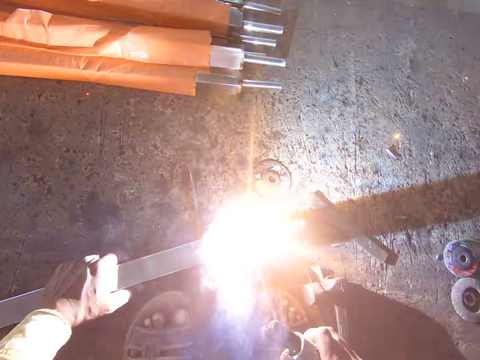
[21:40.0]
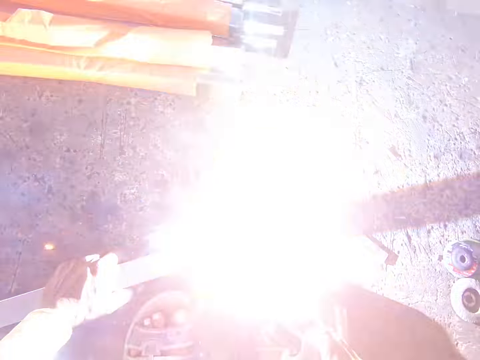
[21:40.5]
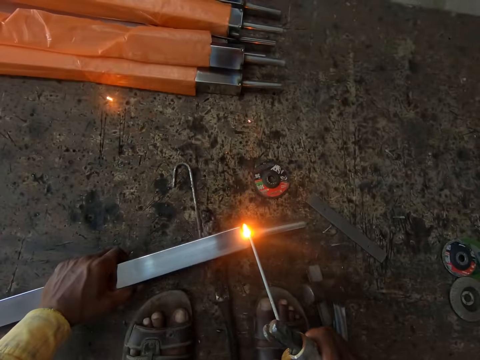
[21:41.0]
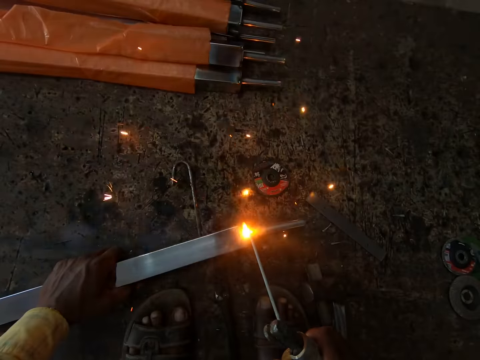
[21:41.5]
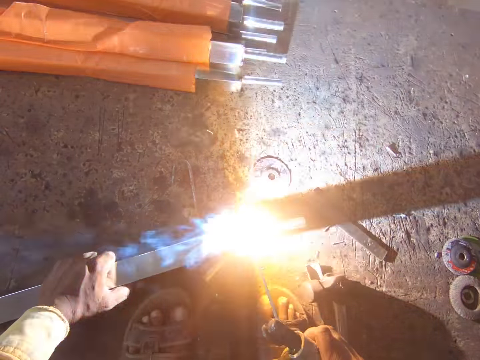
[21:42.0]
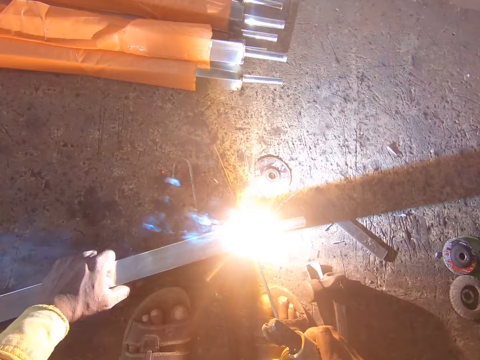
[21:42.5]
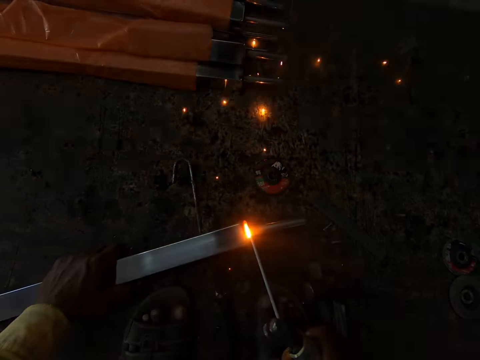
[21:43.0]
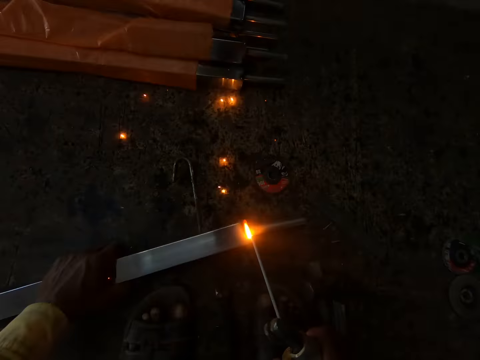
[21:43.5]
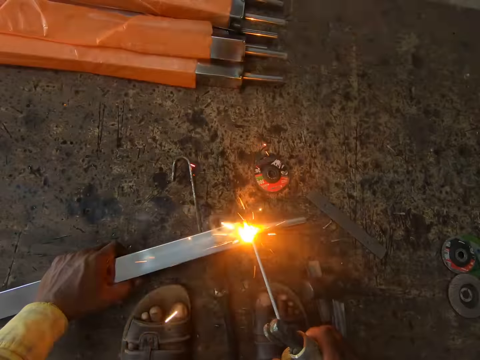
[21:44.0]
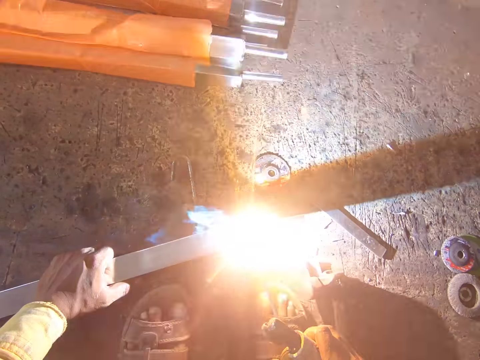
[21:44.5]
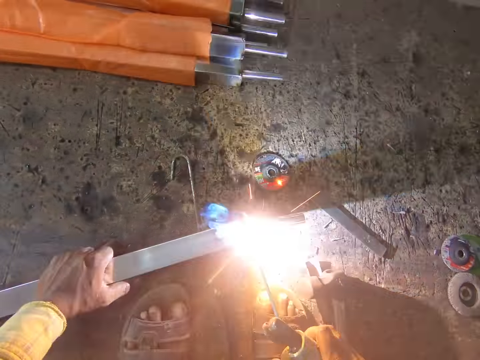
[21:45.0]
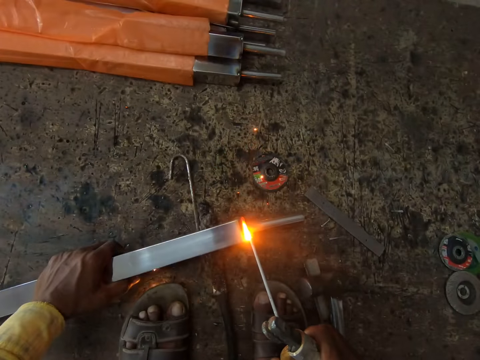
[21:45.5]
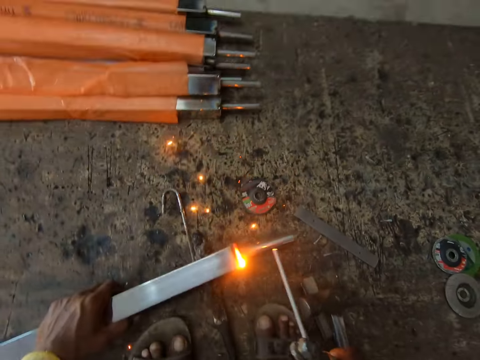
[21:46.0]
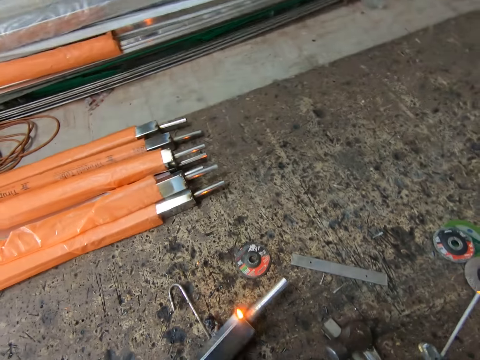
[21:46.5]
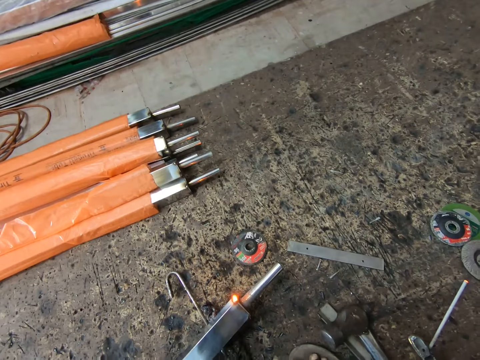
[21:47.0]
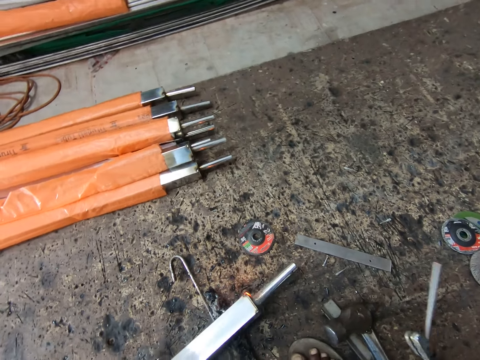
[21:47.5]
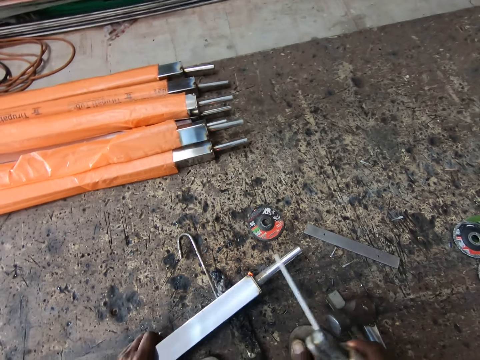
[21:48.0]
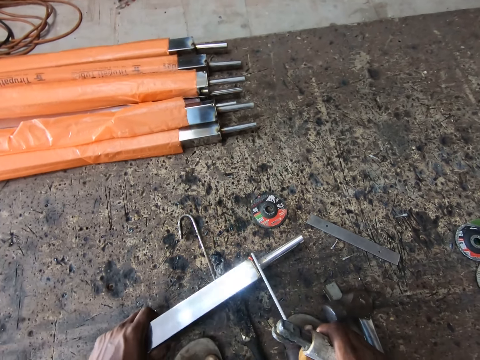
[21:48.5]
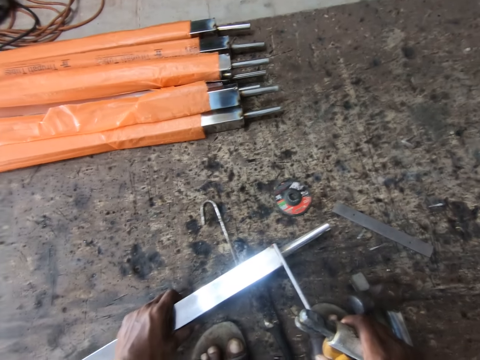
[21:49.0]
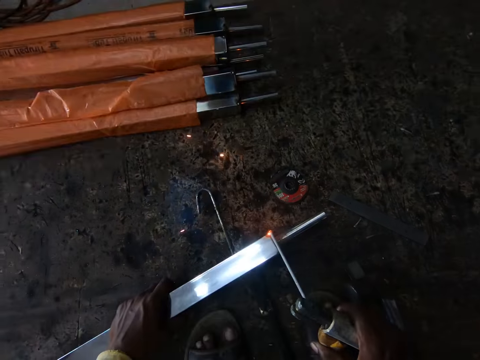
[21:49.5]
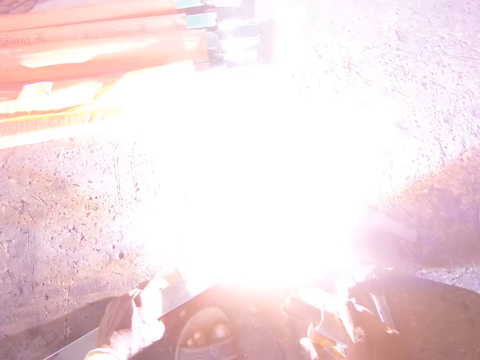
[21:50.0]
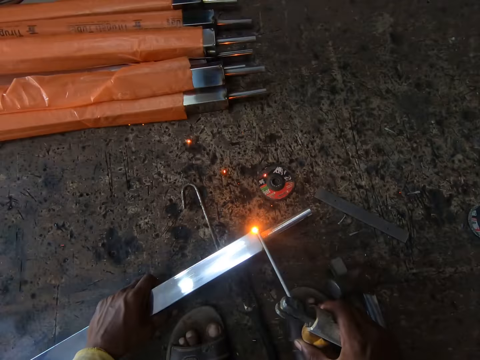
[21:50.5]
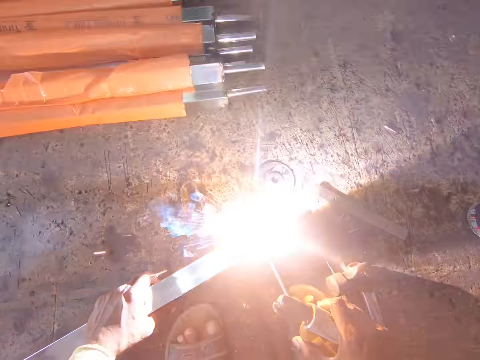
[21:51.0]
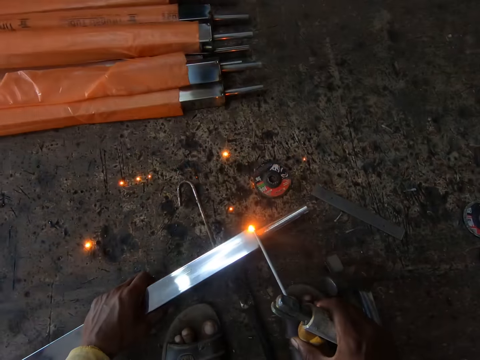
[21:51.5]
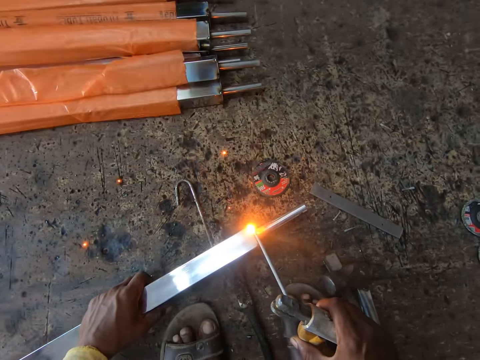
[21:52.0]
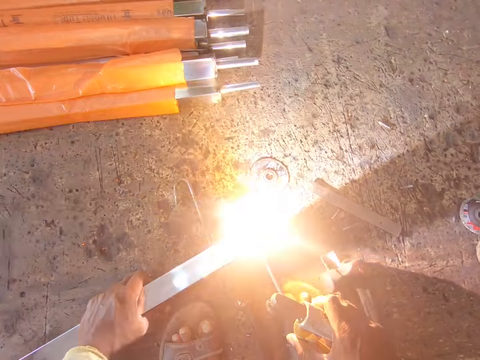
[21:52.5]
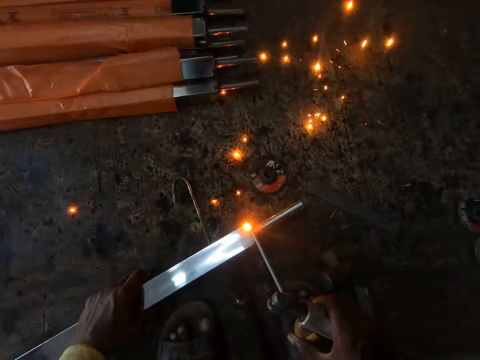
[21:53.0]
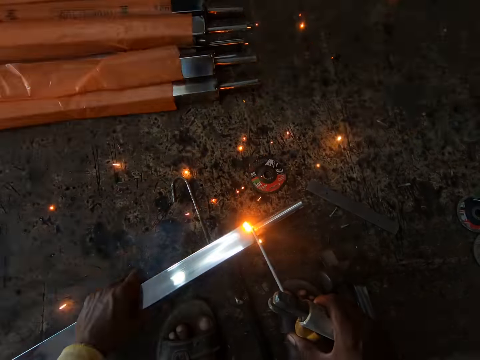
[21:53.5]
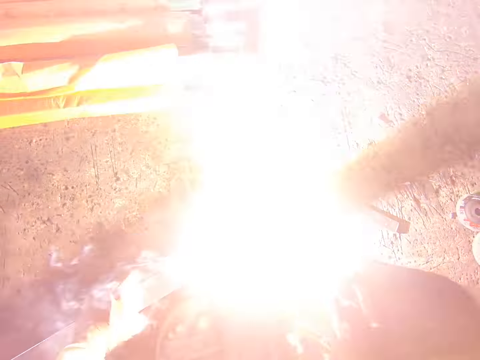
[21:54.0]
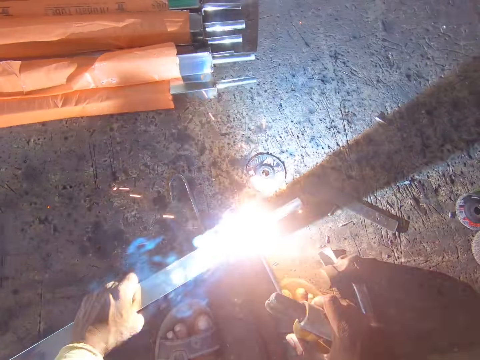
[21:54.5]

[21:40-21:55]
The camera wearer adjusts a welding rod on the floor. They turn the metal around. They weld the welding rod with a welder.

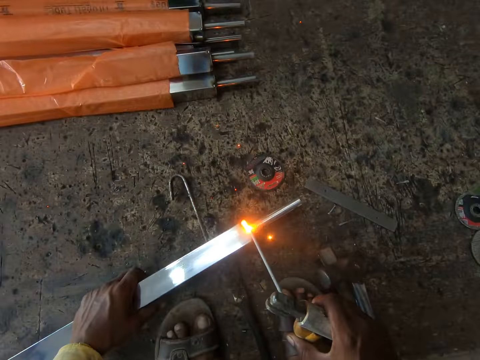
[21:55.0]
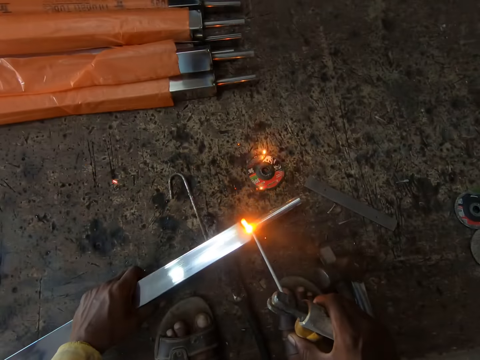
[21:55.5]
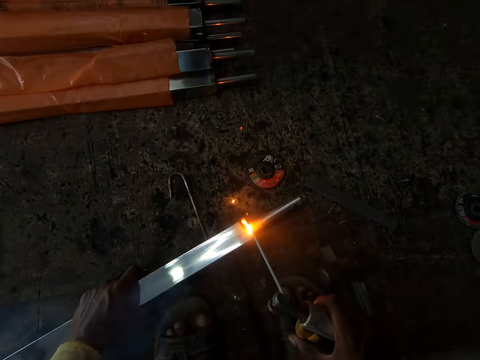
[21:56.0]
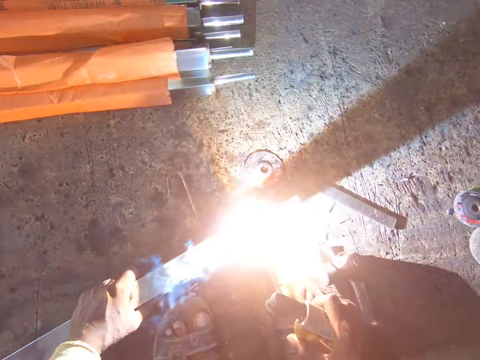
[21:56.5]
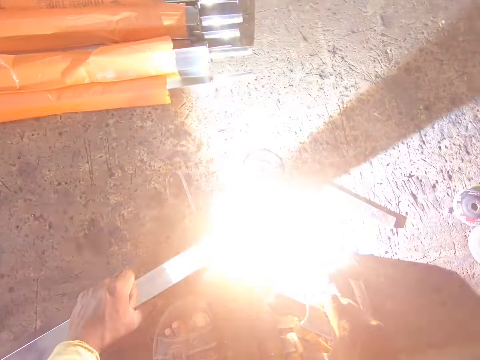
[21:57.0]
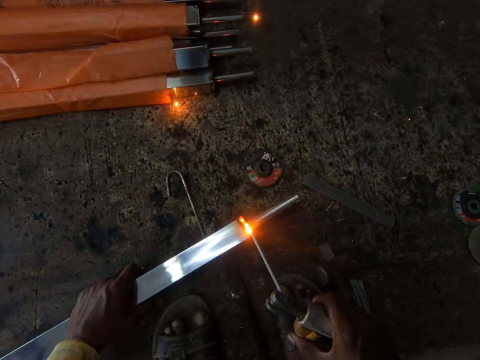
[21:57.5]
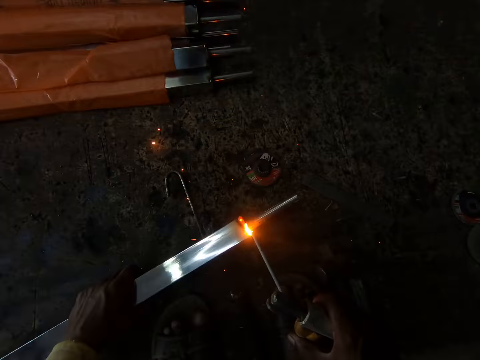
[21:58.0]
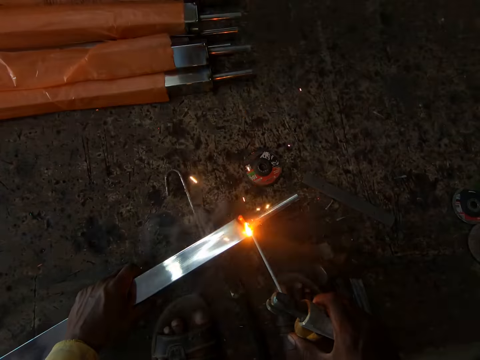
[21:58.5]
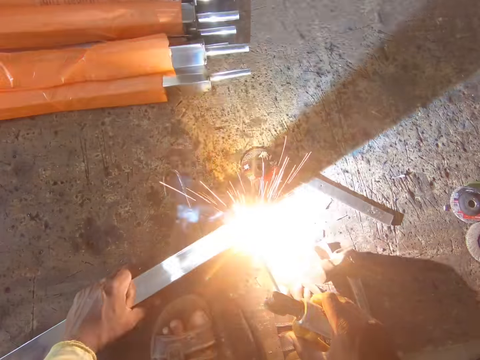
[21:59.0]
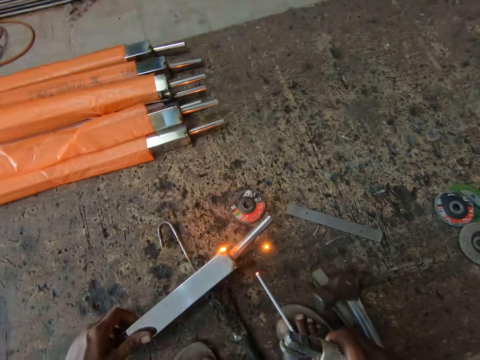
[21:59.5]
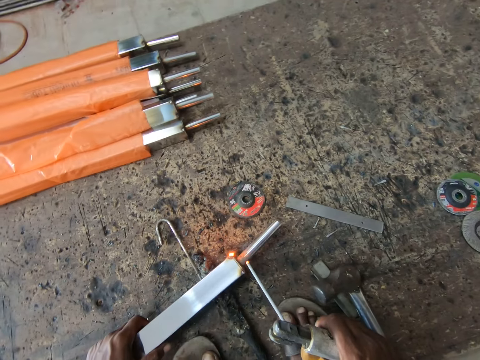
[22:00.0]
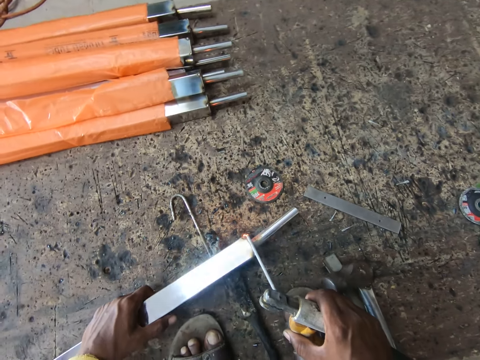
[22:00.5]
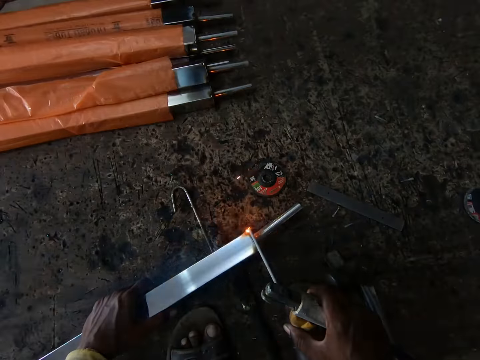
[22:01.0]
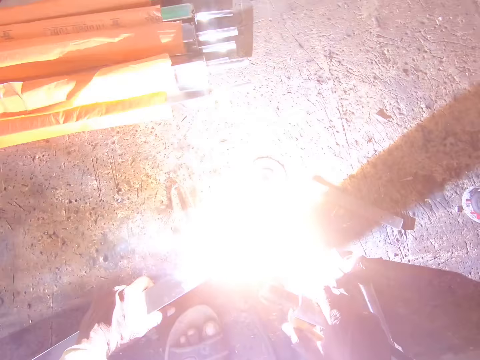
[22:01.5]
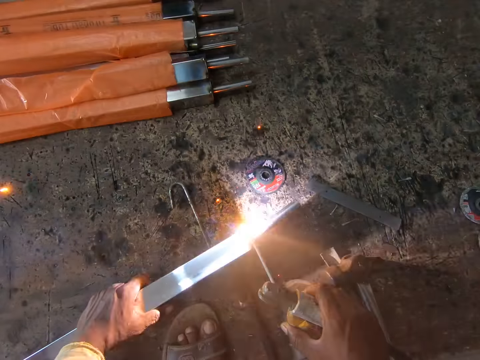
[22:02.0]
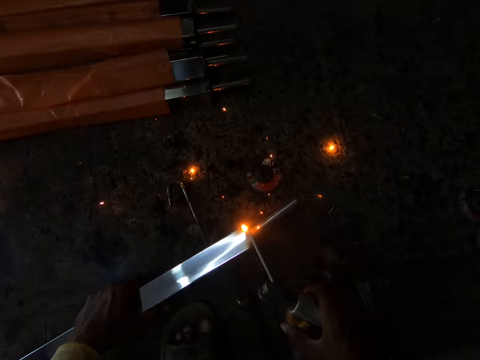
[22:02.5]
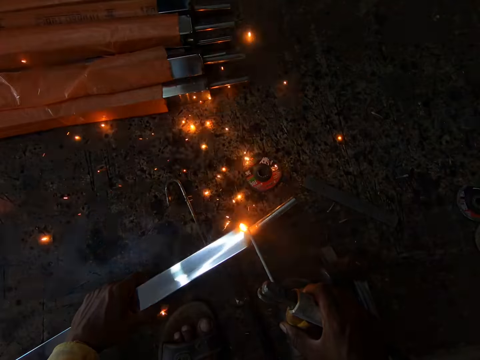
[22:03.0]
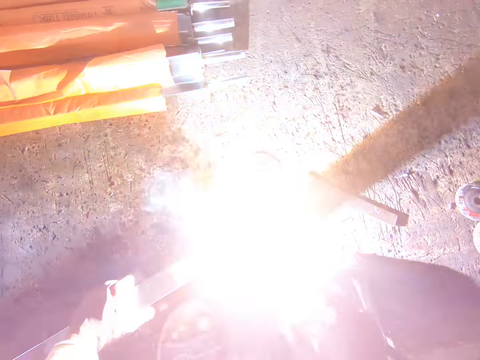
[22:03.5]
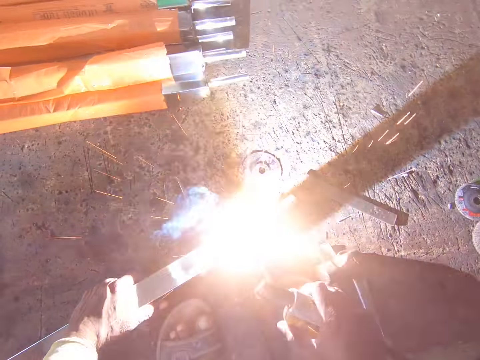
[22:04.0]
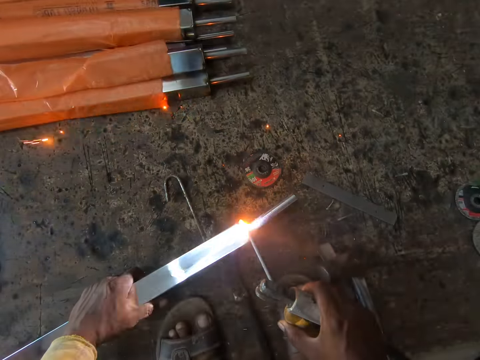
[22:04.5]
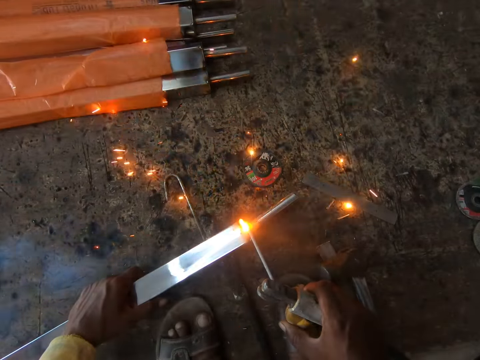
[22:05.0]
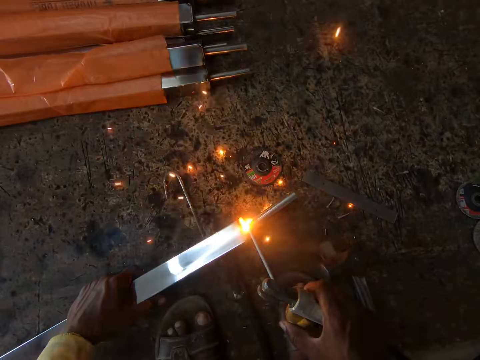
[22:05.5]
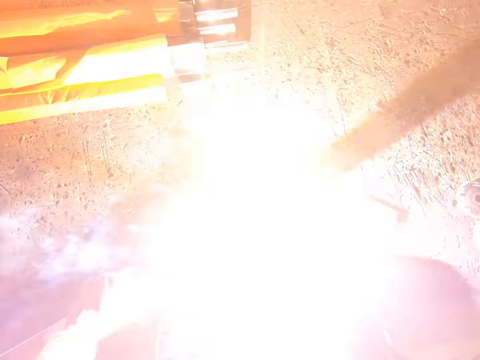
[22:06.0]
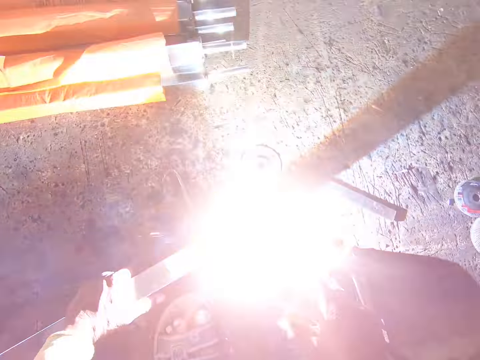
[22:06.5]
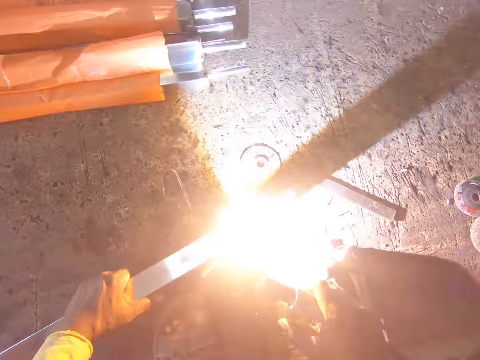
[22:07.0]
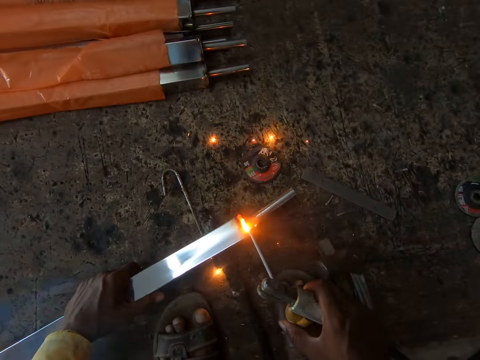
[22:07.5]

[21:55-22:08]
The camera wearer adjusts a welding rod on the floor. They turn the metal around. They weld the welding rod with a welder.
